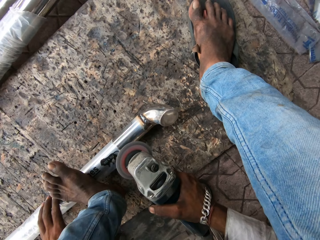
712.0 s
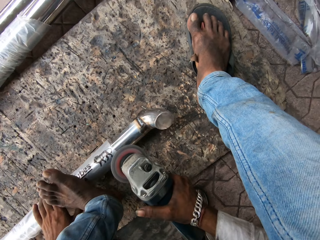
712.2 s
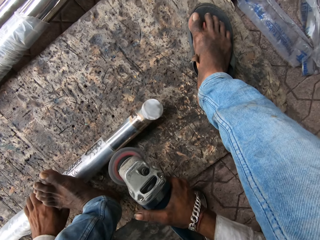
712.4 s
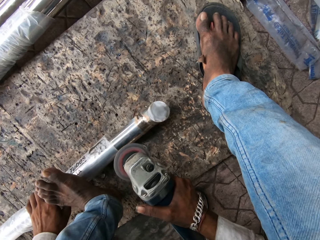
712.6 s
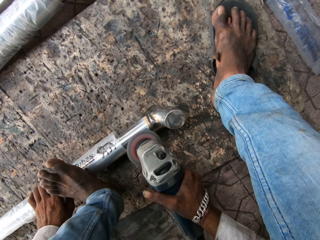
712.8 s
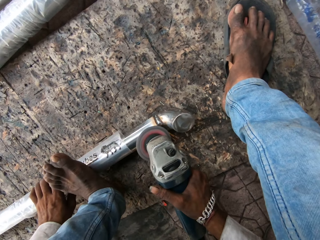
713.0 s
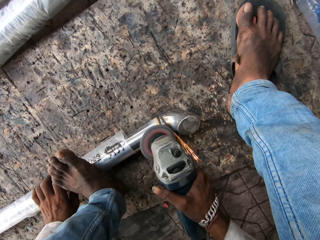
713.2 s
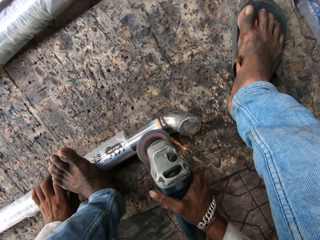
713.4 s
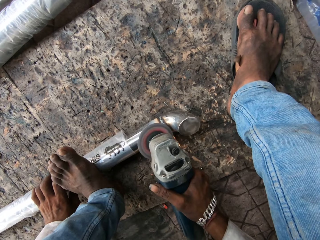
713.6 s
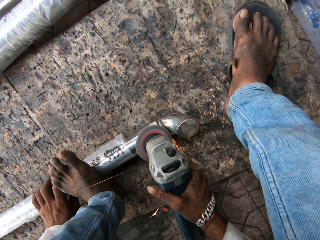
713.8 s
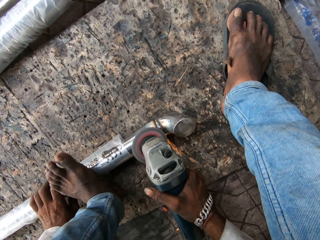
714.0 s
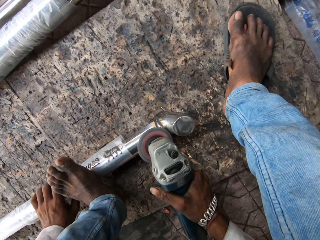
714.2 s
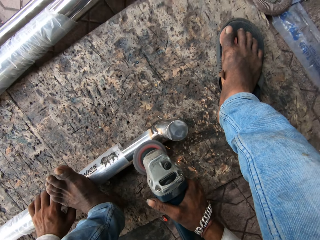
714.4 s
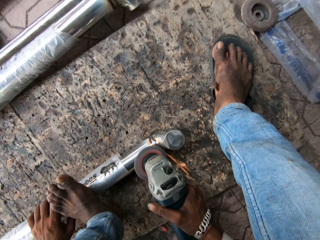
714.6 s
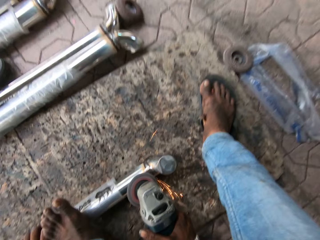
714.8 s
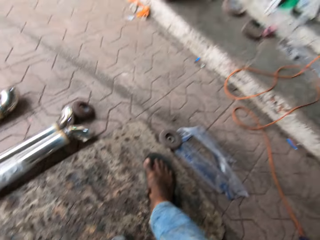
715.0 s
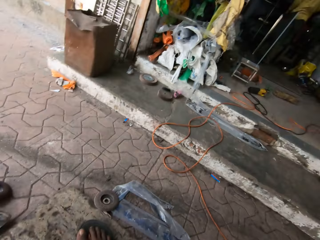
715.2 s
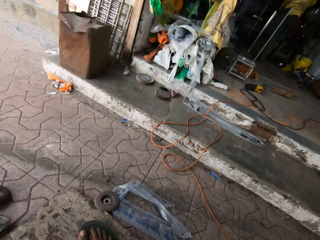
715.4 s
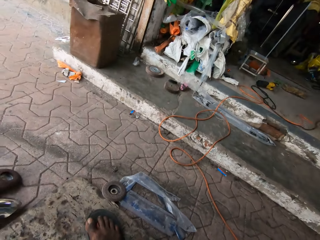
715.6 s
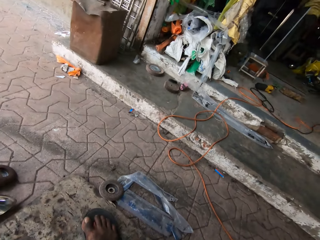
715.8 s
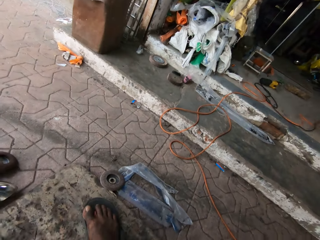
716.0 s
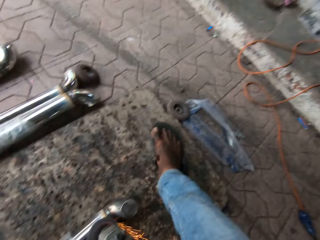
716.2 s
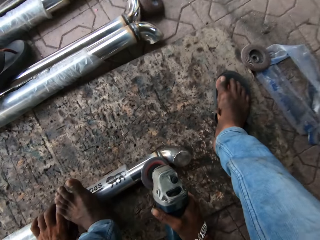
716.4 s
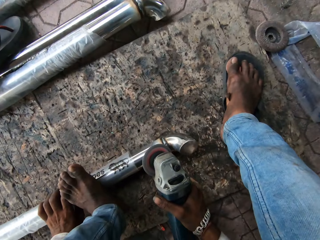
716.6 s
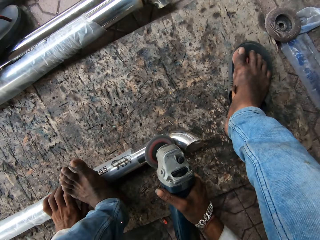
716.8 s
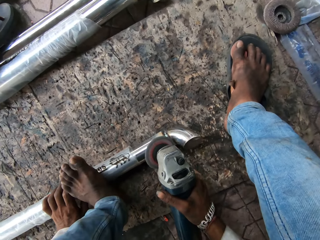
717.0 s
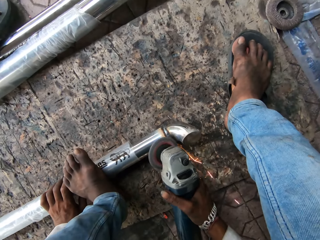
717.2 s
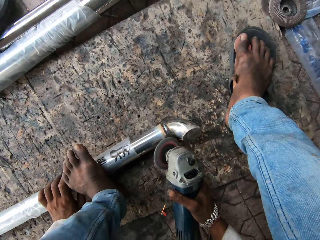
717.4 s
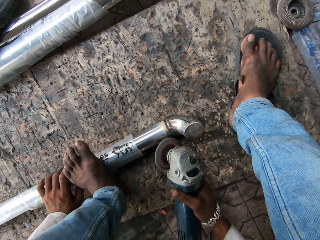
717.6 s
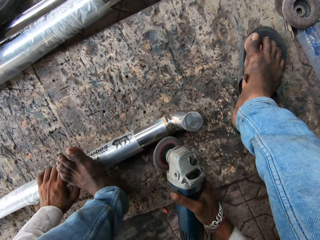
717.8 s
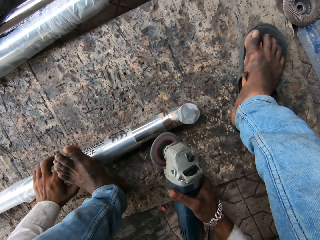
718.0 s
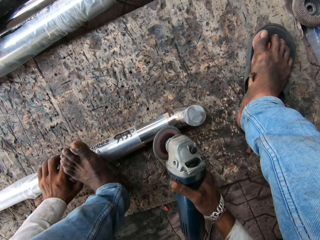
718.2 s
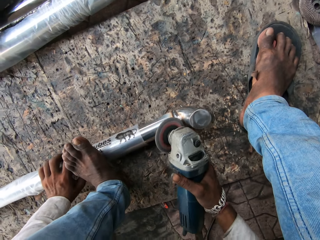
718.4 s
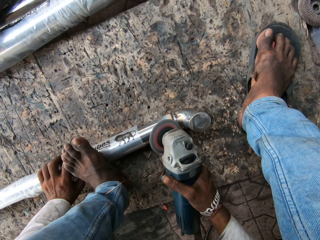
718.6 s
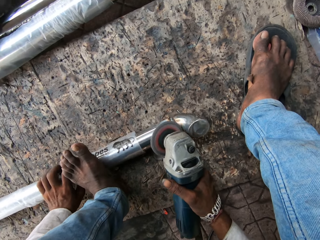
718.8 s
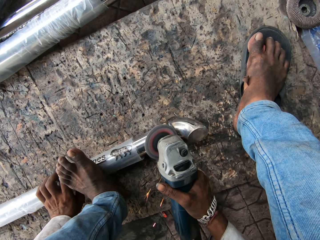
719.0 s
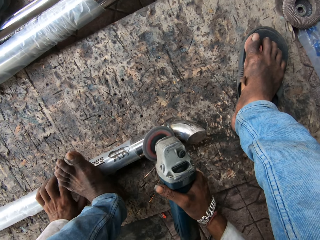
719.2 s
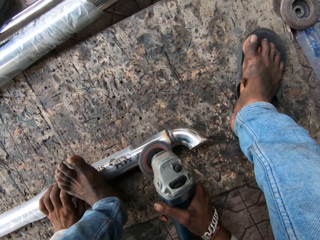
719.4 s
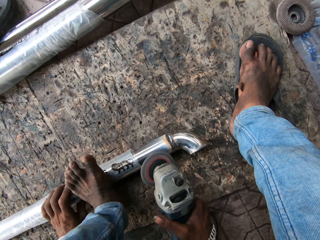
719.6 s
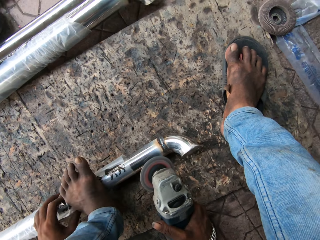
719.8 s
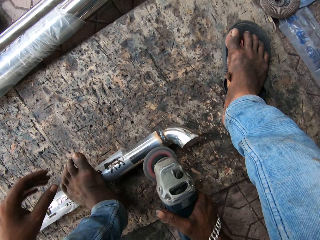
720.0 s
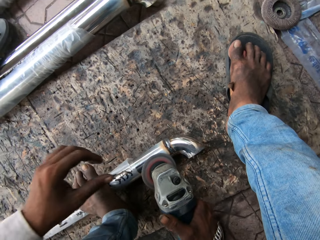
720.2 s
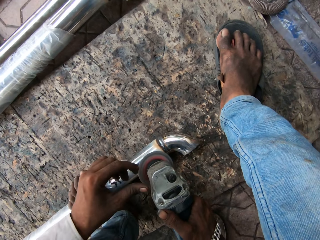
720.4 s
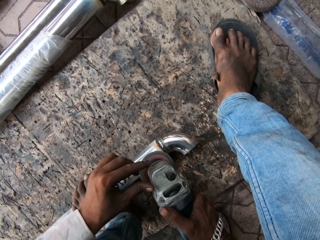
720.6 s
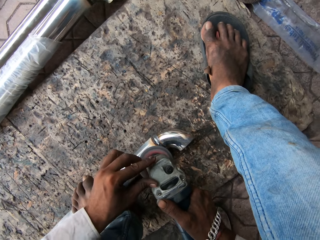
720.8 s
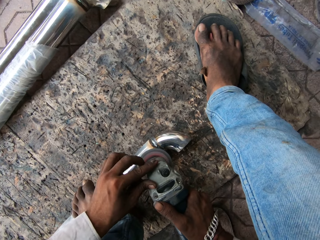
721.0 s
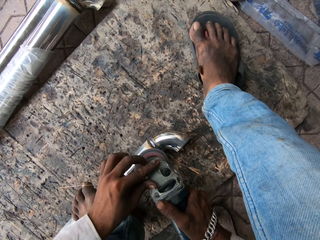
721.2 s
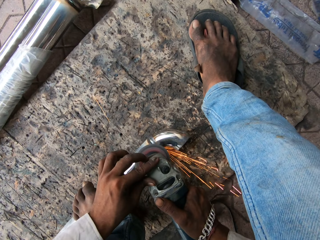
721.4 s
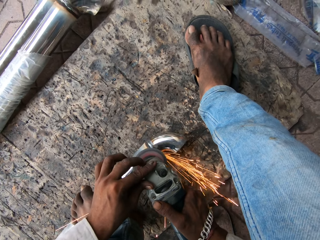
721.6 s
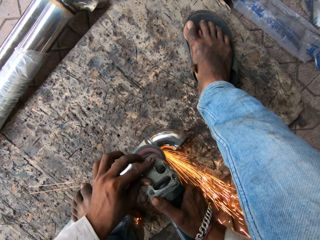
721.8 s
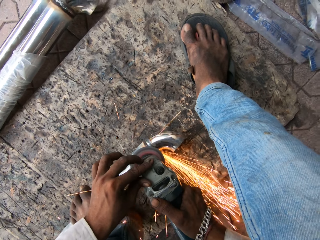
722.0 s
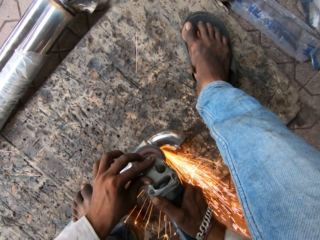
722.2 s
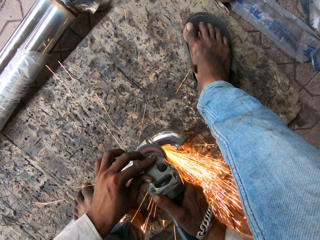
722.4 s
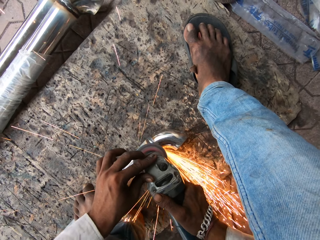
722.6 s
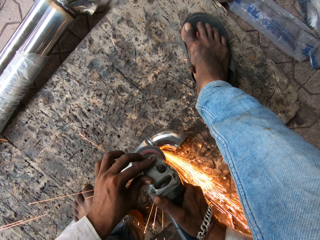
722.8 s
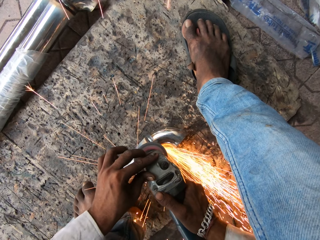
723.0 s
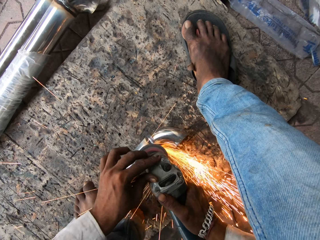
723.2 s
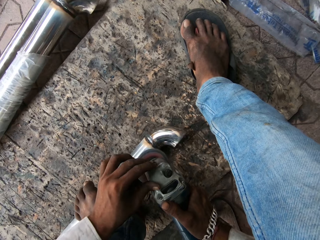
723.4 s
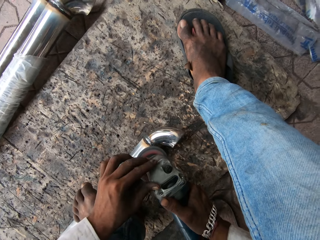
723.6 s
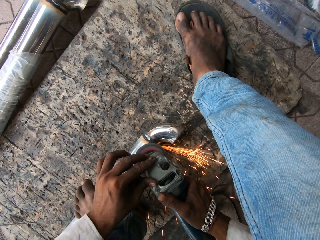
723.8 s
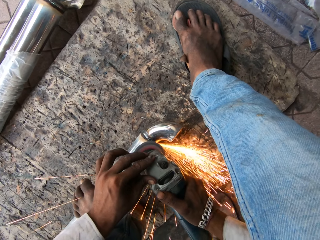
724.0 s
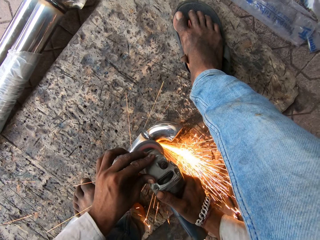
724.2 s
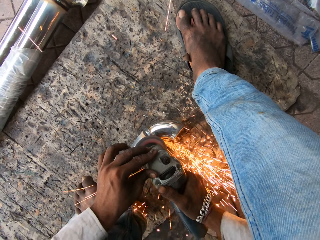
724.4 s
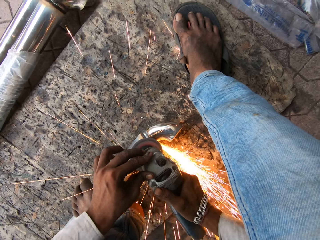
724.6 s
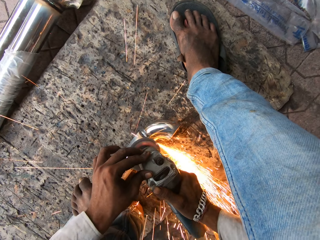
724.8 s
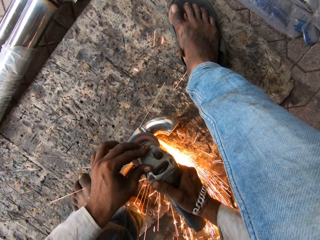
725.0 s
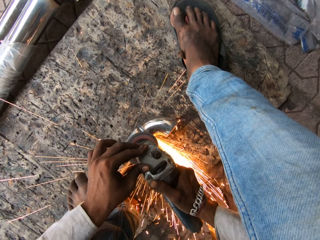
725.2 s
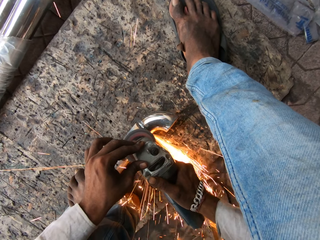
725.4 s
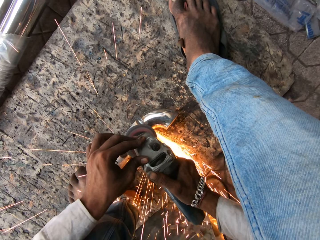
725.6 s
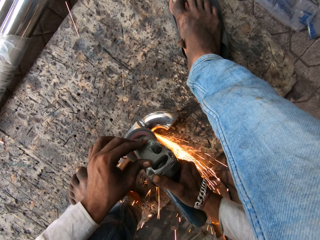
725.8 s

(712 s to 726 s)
The camera wearer moves the steel rod. They turn a metal. They grind the steel rod with the grinder. They smoothen the metal. They look aside. They grind the steel rod with the grinder. They hold a grinder. They smoothen the metal.

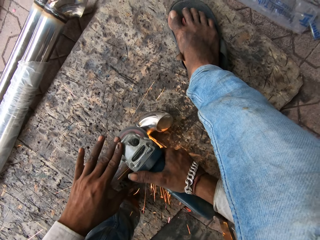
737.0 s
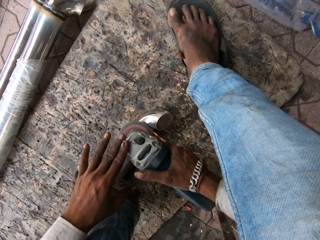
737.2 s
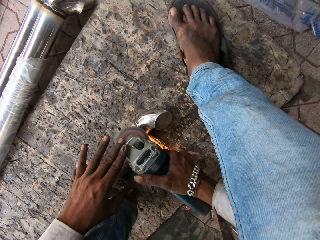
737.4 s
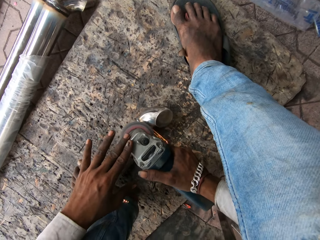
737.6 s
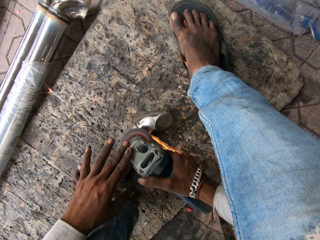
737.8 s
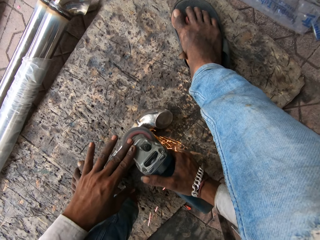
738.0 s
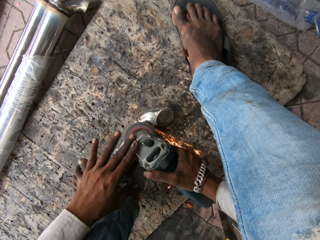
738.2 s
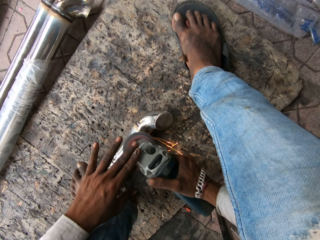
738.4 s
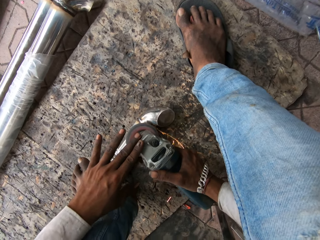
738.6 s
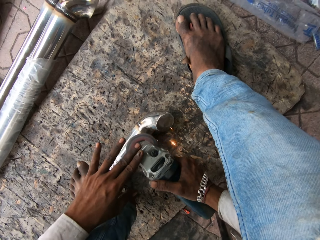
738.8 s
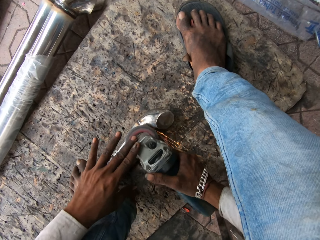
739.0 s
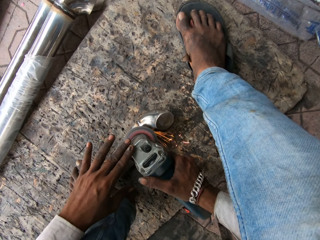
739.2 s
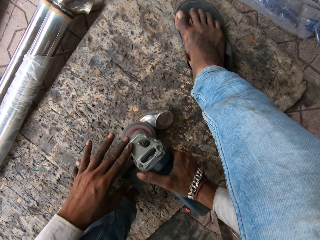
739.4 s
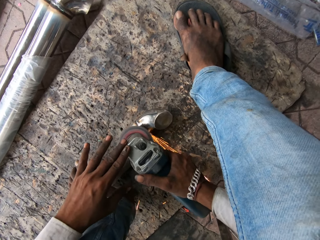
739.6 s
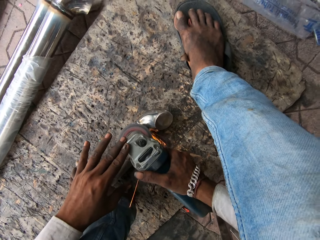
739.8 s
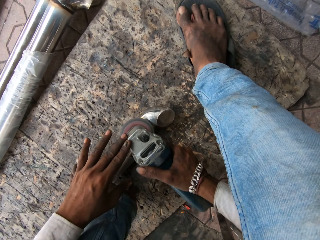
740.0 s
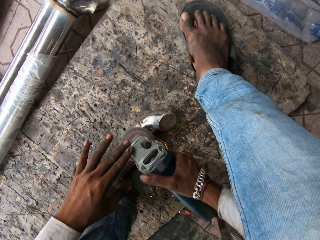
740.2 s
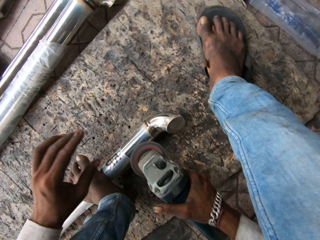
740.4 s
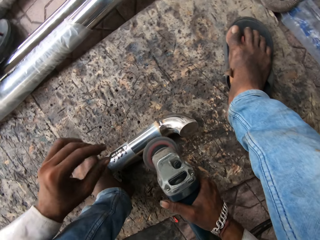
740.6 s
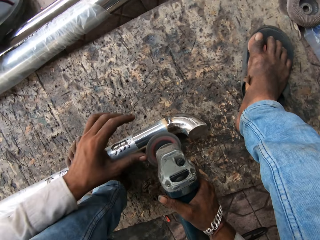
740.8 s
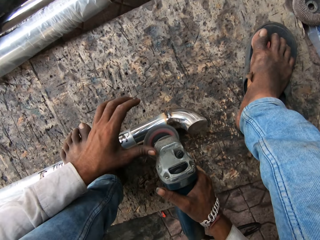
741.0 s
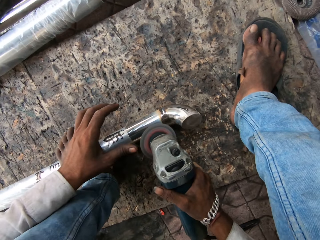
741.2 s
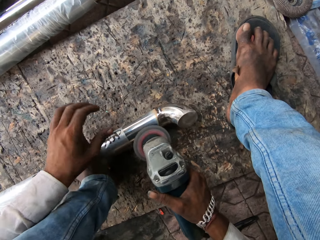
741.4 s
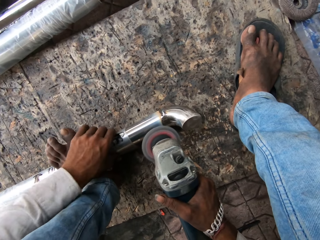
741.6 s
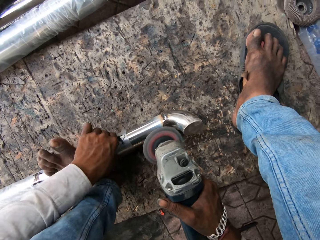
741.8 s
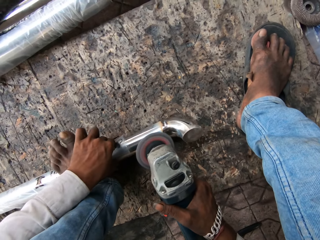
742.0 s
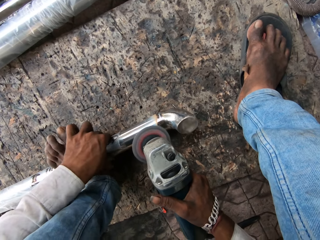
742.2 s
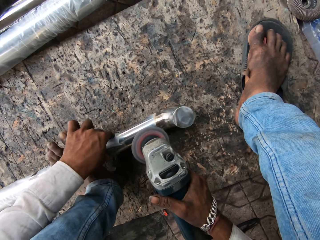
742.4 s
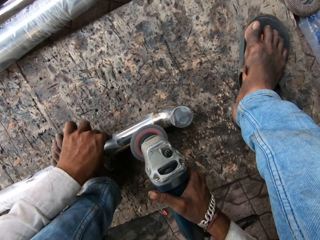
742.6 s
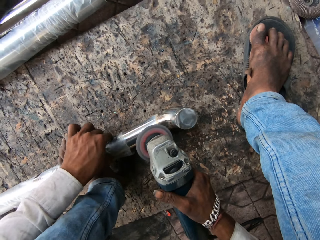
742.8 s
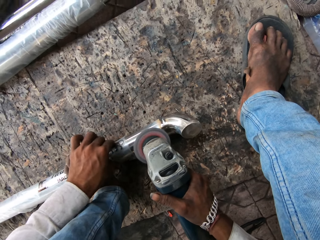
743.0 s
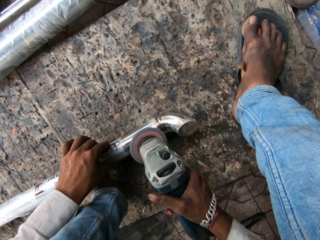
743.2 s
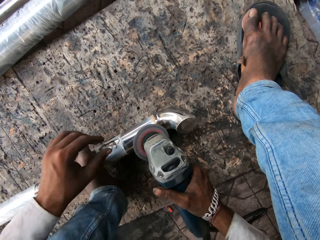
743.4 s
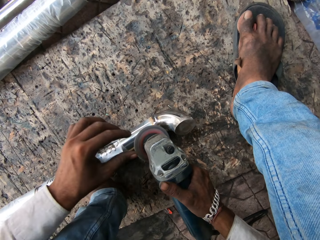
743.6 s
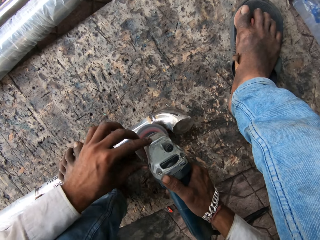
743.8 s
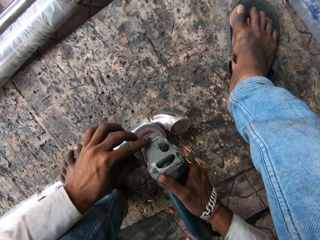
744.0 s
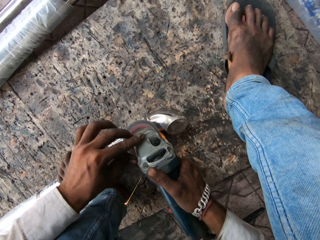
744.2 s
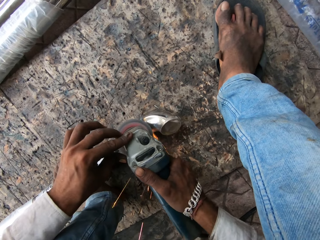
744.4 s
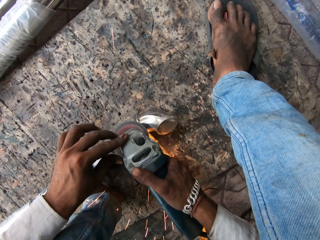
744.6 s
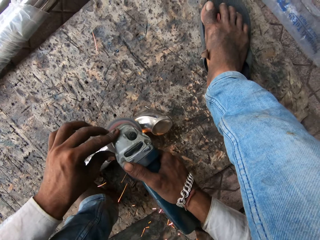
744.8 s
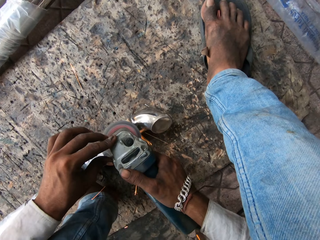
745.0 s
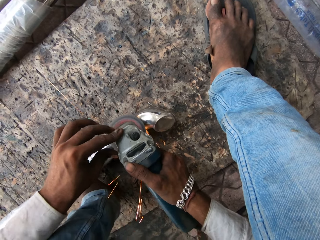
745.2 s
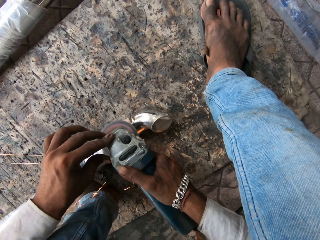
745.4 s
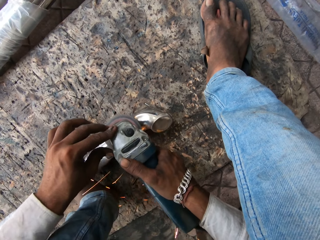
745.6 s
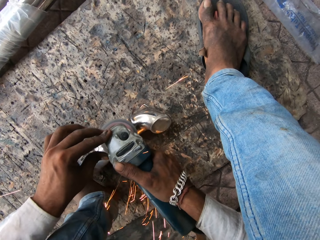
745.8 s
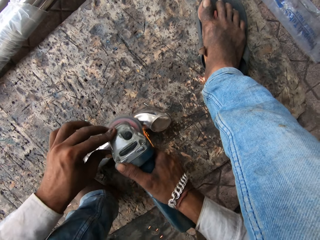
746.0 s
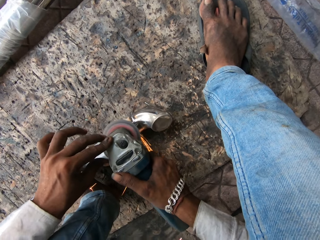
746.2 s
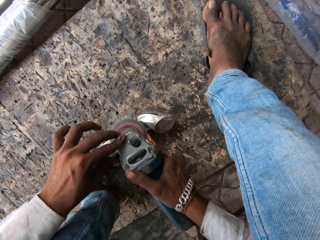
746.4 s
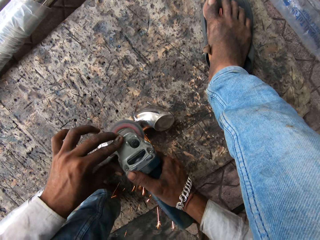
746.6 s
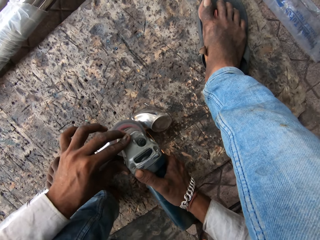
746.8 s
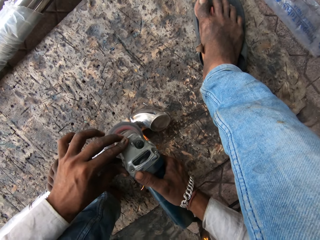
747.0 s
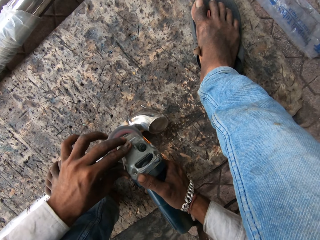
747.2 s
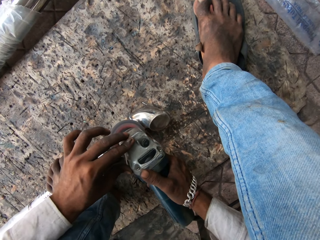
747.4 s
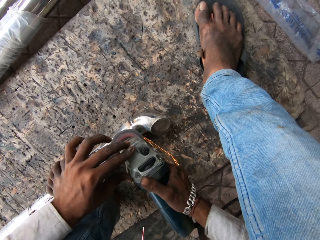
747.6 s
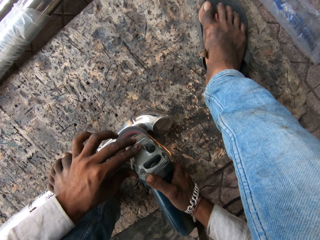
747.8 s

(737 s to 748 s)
The camera wearer adjusts the steel rod with the left hand. They turn a metal. They grind the steel rod with the grinder. They smoothen the metal.
